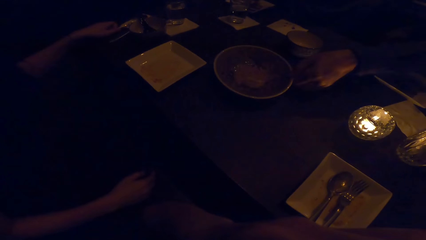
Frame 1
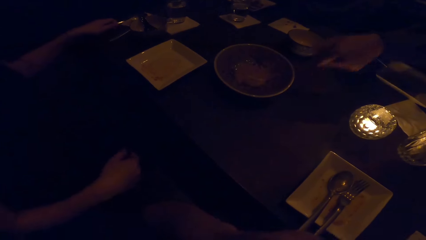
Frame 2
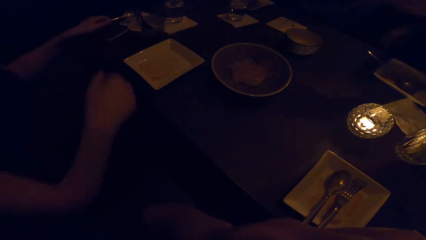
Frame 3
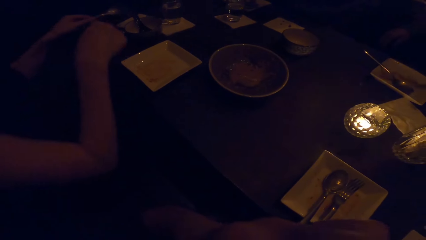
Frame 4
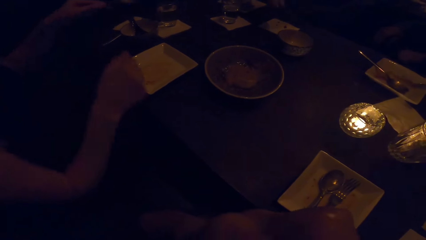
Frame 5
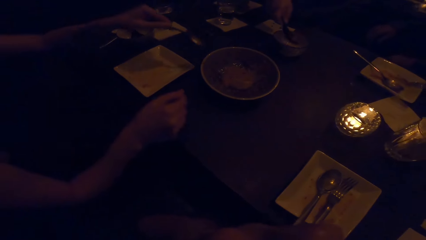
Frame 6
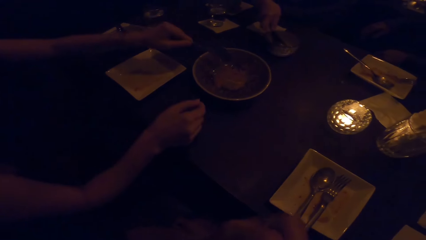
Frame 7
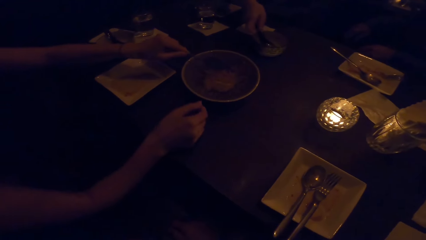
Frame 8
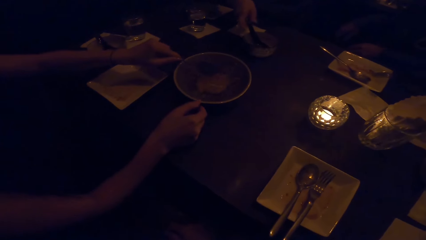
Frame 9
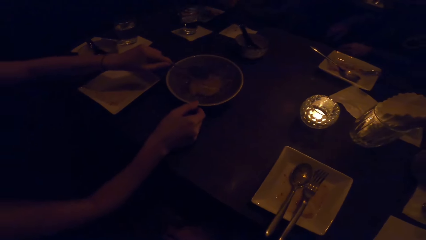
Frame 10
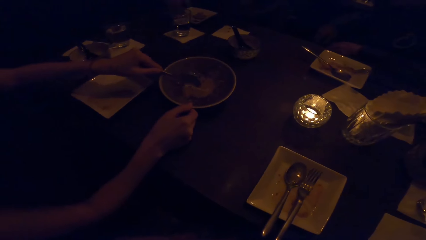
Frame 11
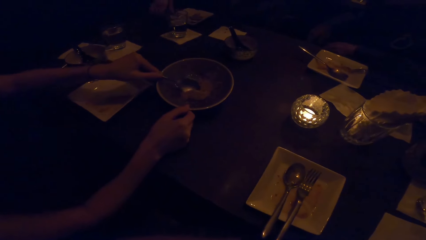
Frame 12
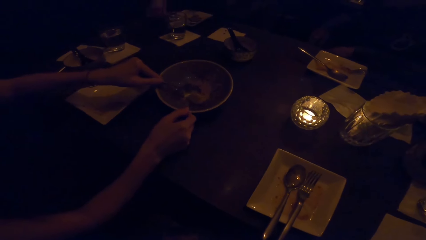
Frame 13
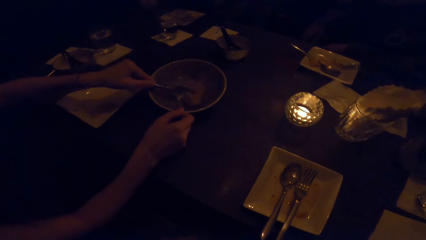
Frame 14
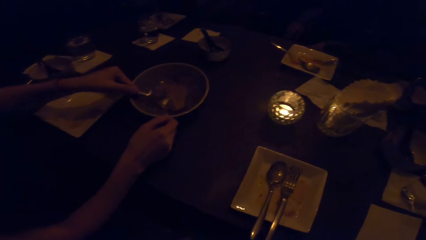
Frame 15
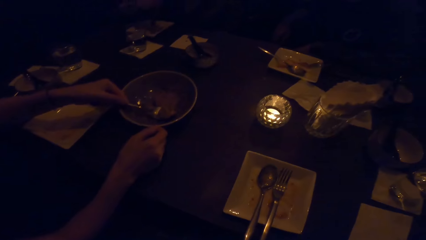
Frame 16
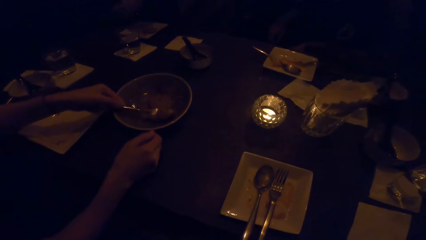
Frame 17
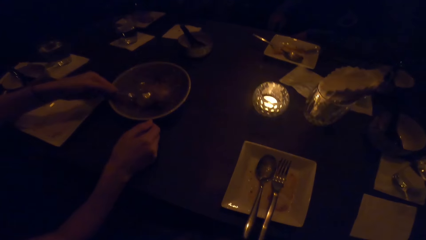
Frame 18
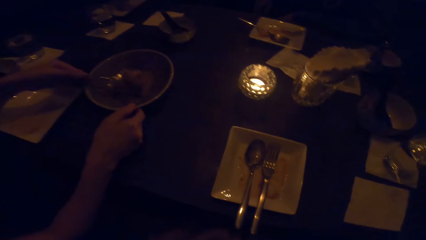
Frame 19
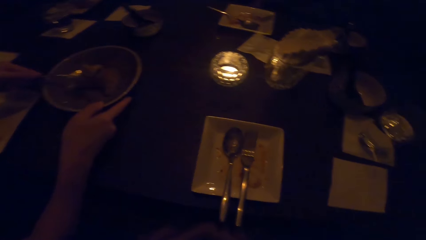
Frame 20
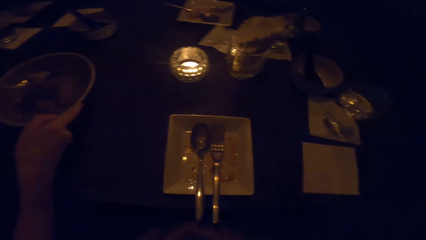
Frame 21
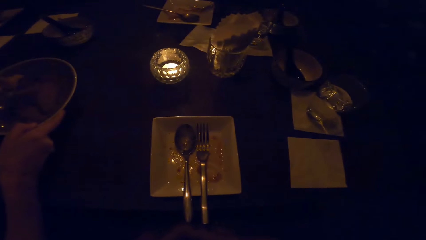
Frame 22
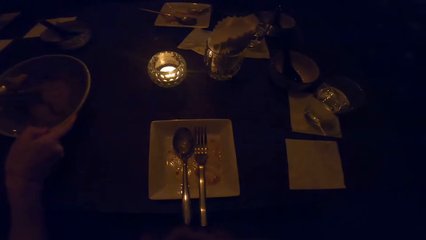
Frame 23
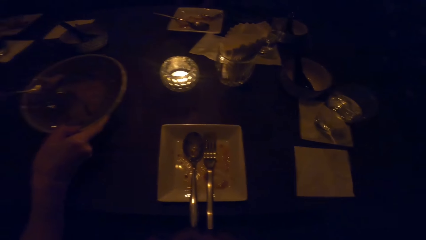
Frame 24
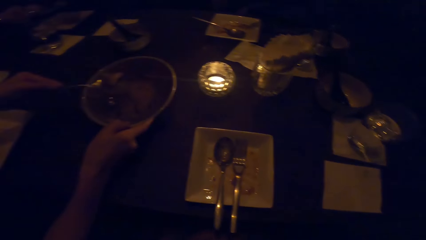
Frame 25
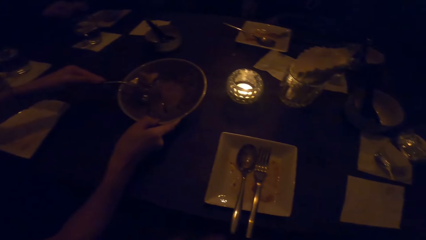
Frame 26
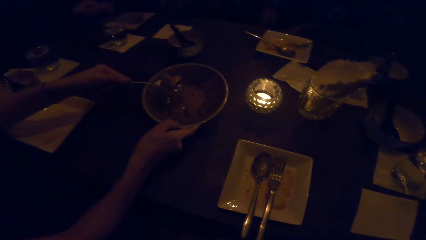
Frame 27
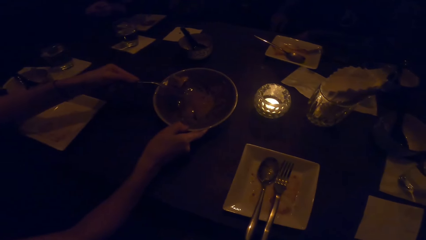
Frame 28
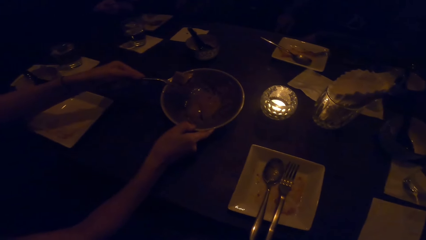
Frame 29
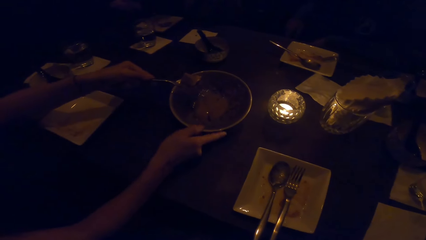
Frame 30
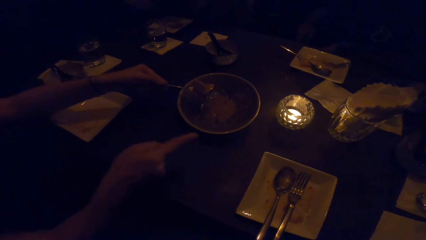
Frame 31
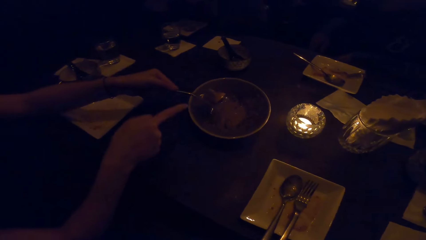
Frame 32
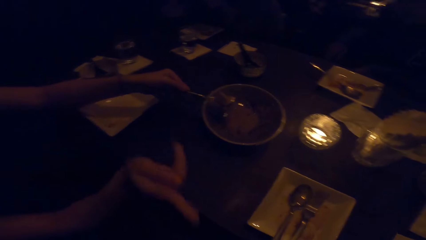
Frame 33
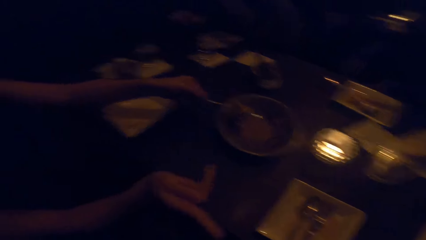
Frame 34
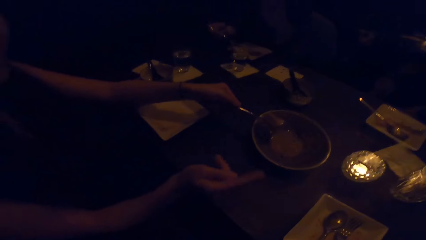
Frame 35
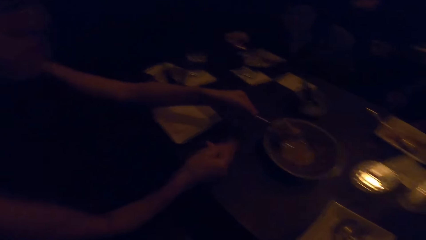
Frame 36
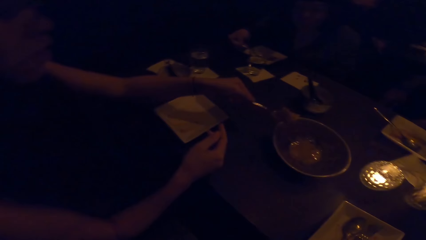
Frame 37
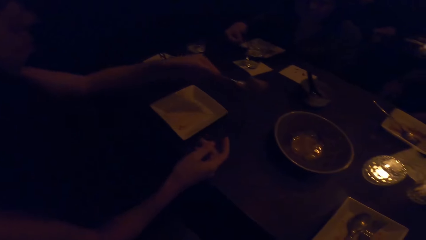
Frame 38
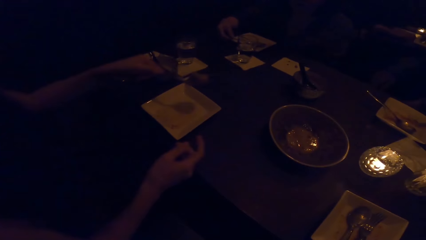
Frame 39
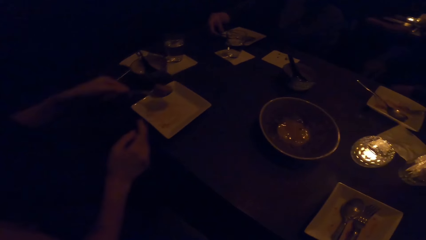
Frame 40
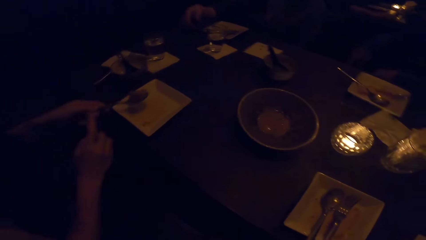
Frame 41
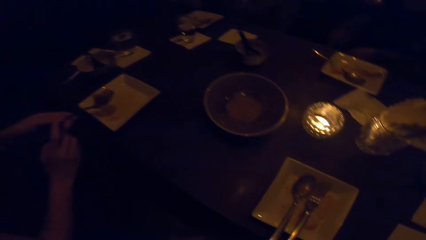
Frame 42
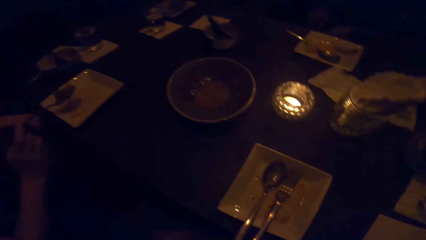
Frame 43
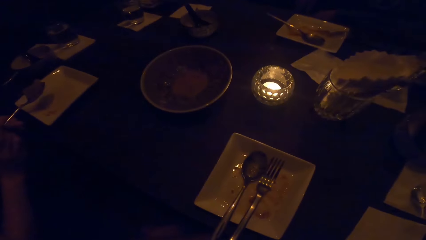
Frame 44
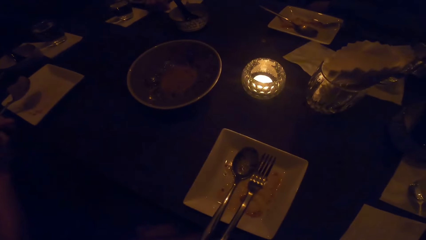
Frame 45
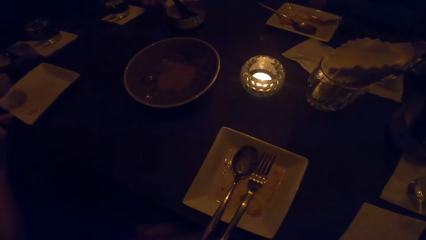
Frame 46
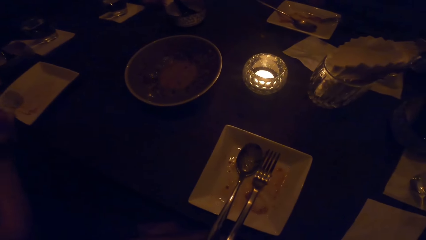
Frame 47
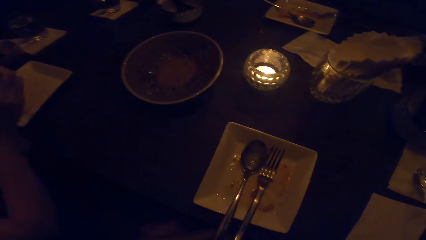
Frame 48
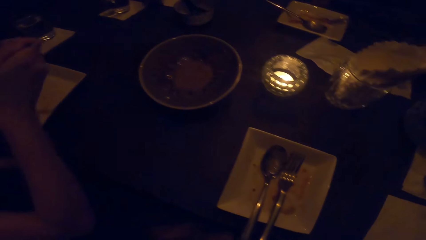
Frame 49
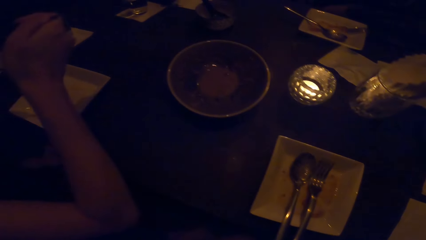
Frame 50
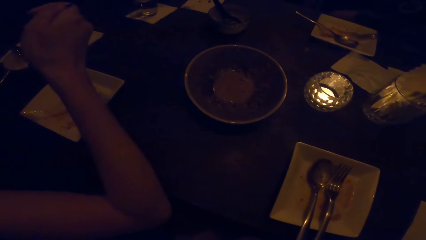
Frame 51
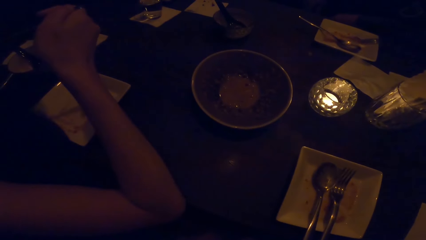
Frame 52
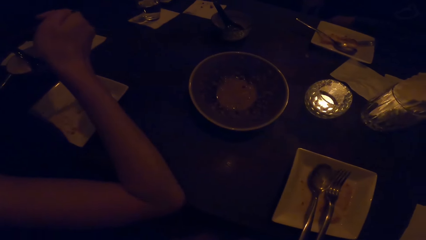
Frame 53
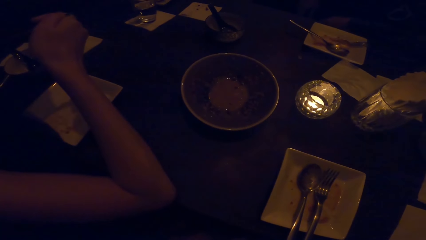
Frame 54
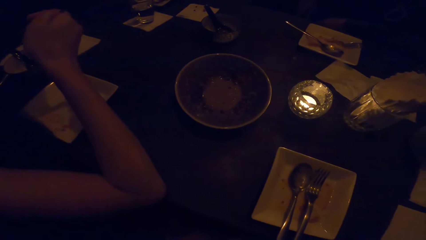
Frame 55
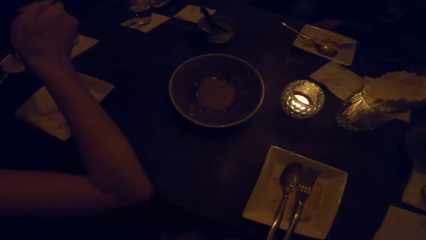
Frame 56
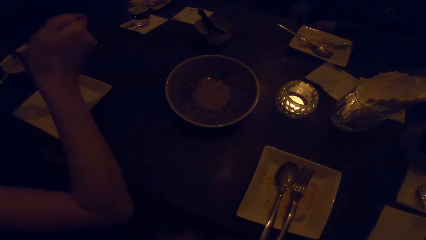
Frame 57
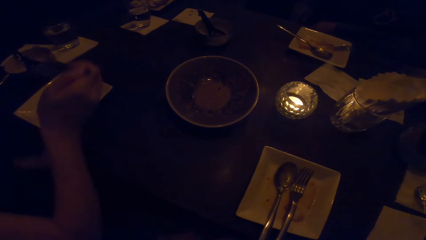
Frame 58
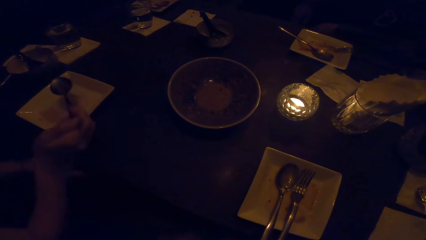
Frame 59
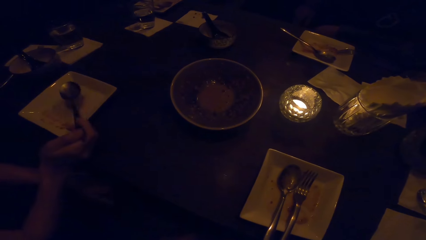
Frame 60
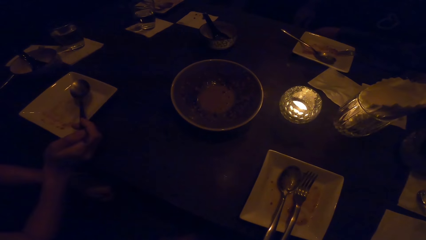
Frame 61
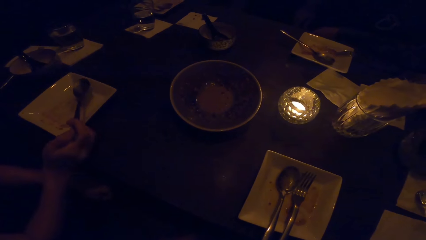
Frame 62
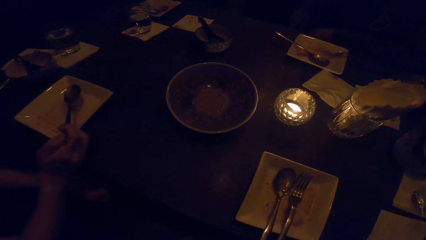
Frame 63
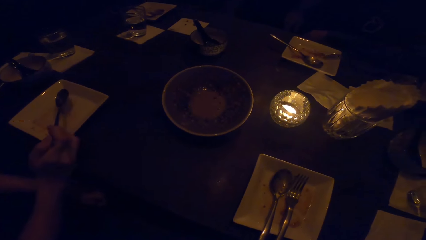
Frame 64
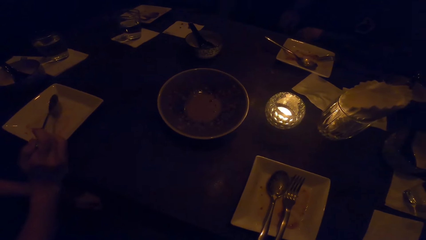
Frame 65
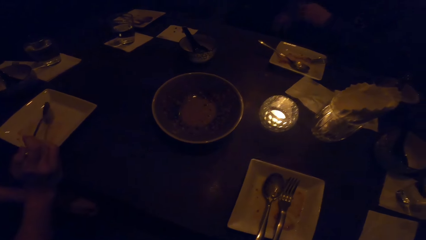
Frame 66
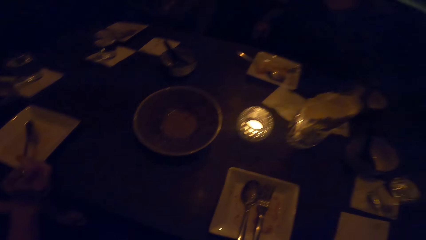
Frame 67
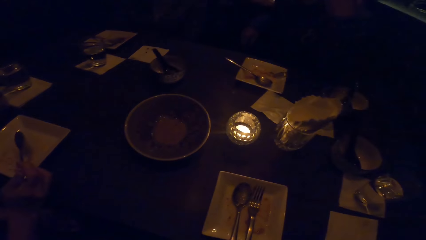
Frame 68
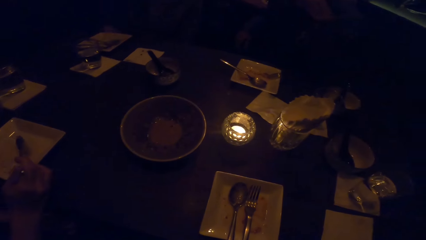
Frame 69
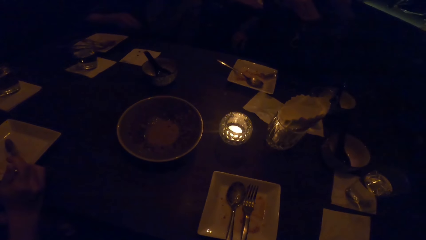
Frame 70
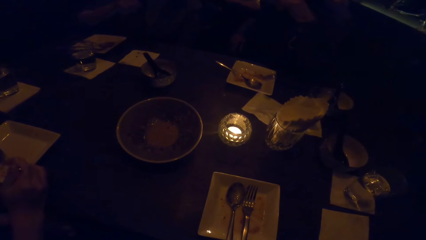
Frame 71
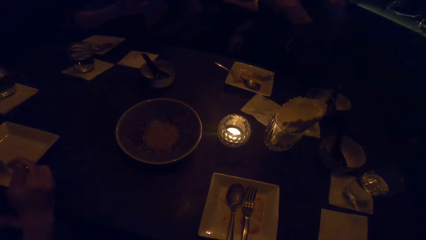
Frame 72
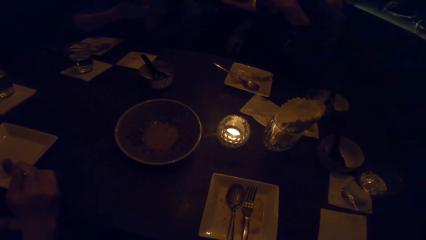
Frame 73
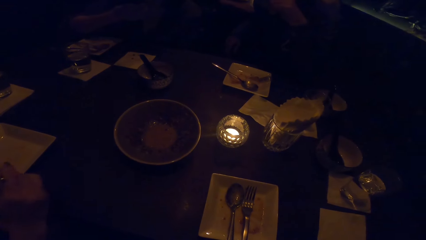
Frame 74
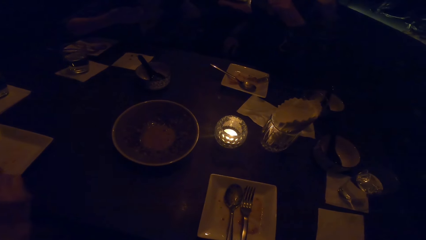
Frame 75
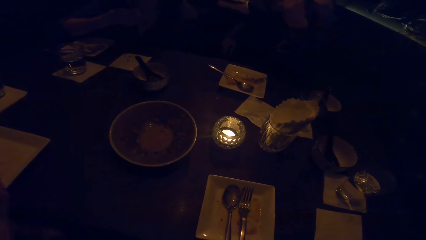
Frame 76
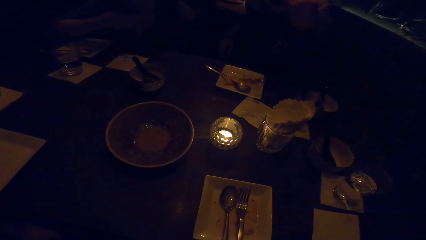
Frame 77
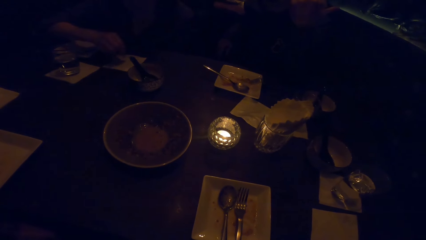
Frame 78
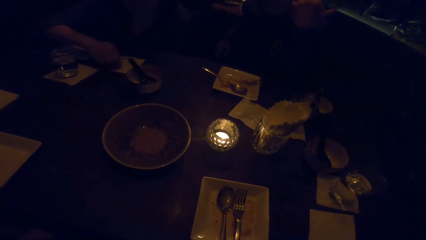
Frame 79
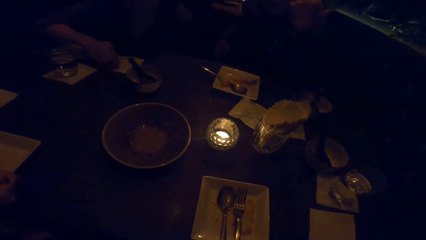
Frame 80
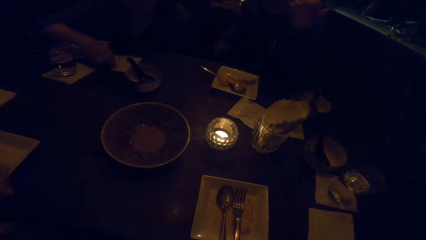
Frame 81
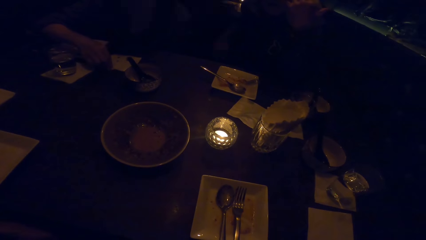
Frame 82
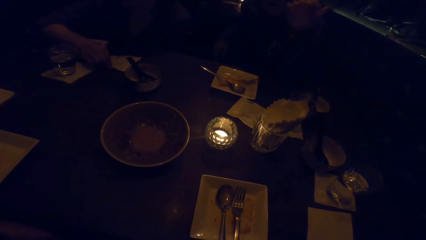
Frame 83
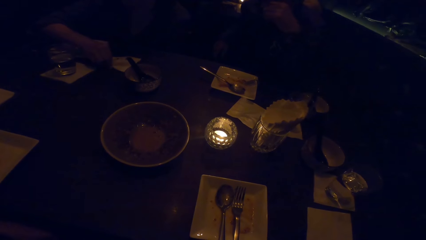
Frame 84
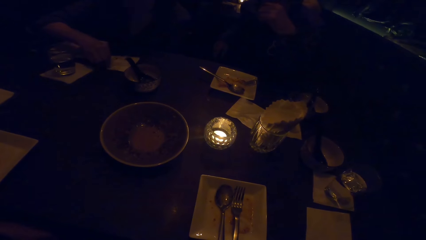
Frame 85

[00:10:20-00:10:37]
The camera wearer gestures with the left hand. A person takes food from a plate. The person takes food in a spoon towards the mouth, puts back the spoon on the plate, and drinks soup from the spoon with the right hand.
